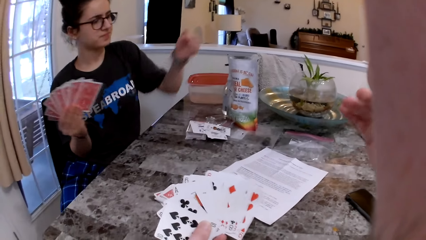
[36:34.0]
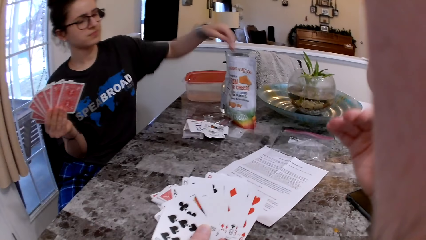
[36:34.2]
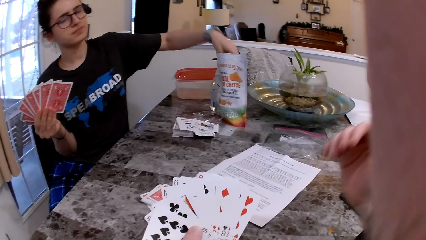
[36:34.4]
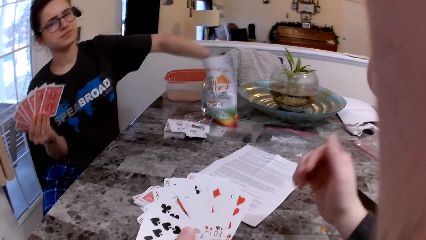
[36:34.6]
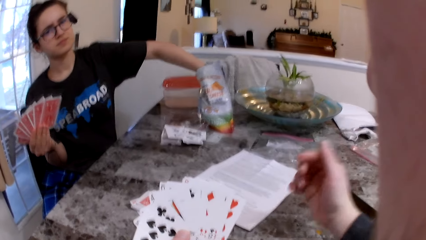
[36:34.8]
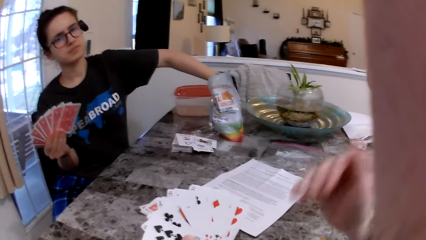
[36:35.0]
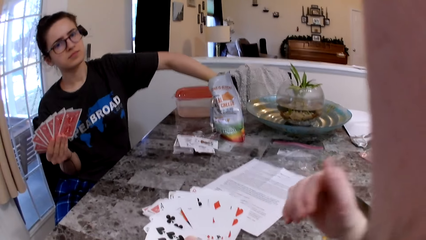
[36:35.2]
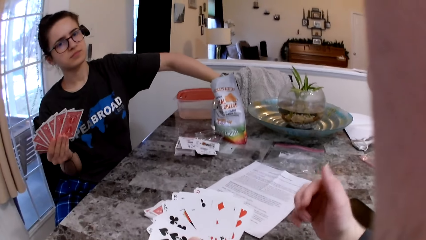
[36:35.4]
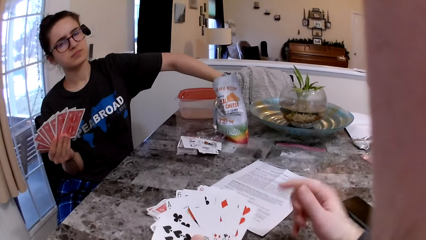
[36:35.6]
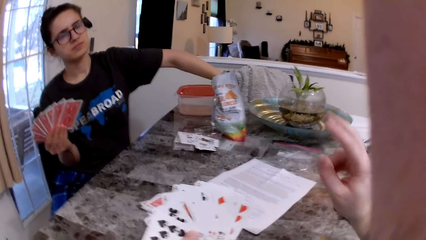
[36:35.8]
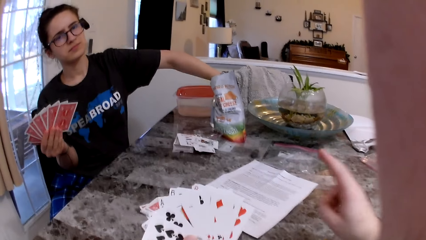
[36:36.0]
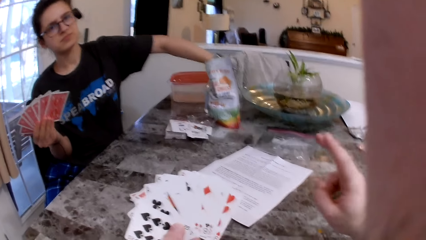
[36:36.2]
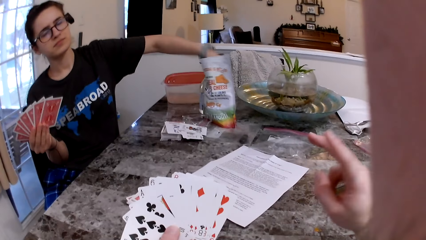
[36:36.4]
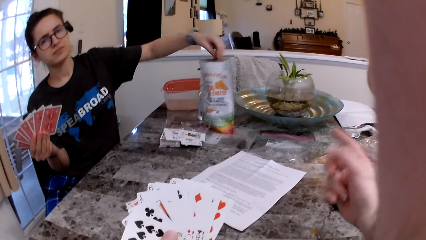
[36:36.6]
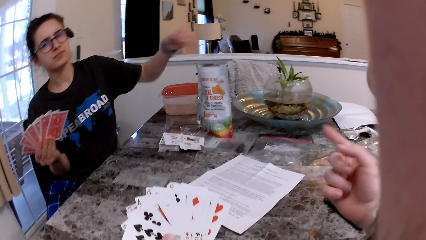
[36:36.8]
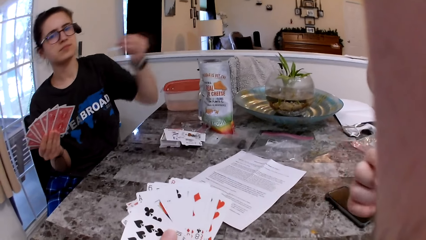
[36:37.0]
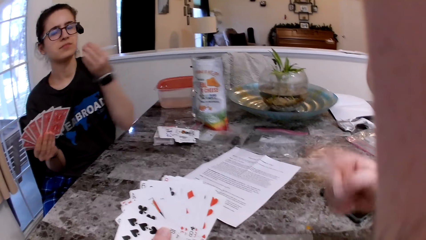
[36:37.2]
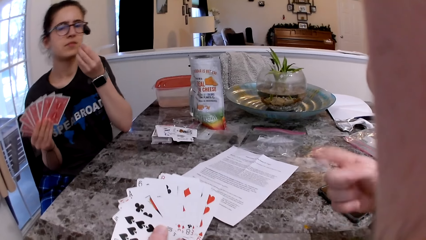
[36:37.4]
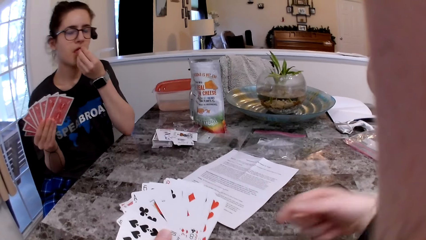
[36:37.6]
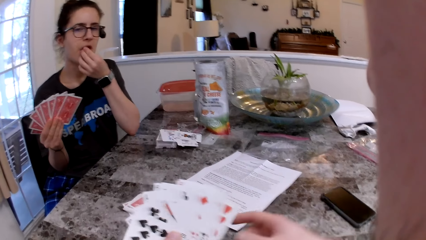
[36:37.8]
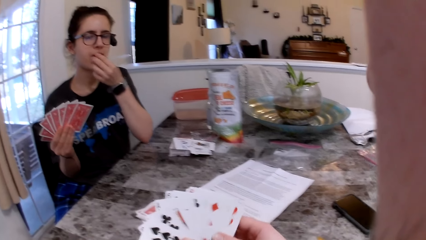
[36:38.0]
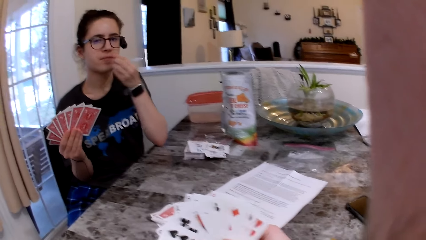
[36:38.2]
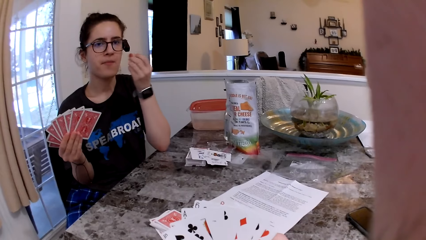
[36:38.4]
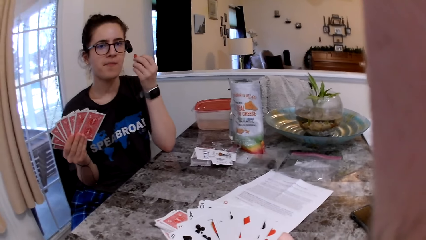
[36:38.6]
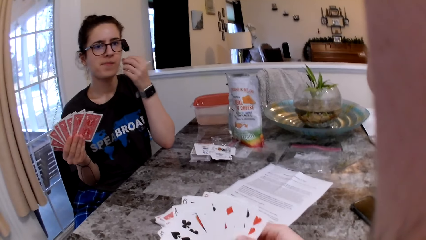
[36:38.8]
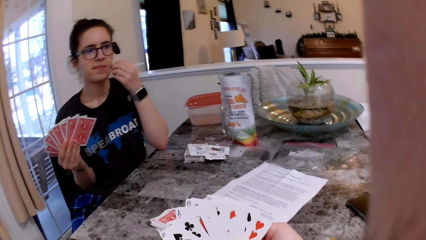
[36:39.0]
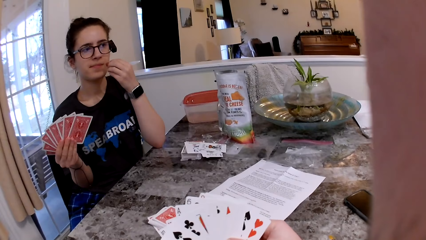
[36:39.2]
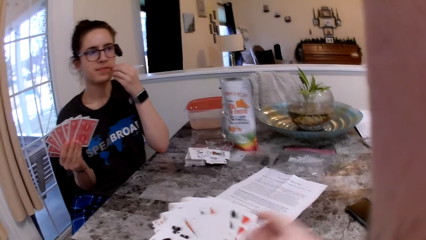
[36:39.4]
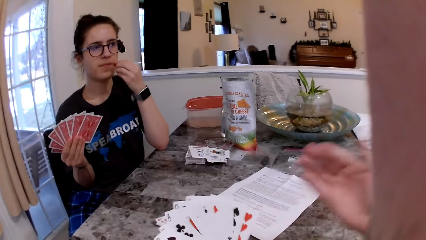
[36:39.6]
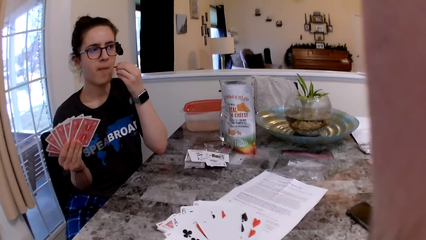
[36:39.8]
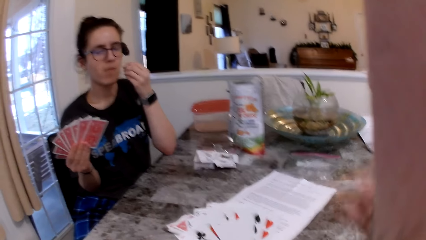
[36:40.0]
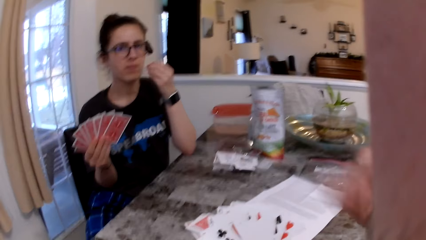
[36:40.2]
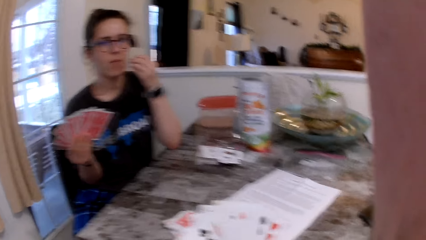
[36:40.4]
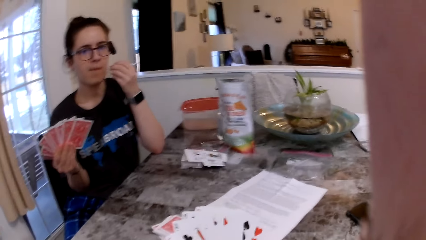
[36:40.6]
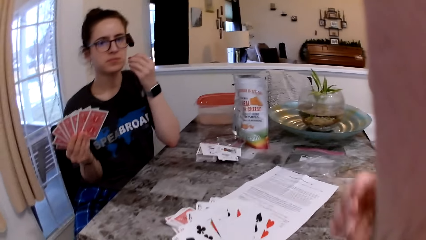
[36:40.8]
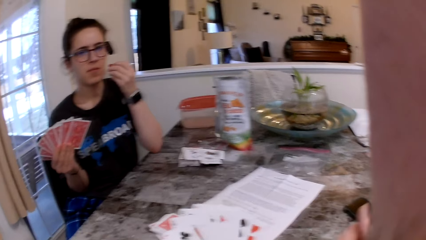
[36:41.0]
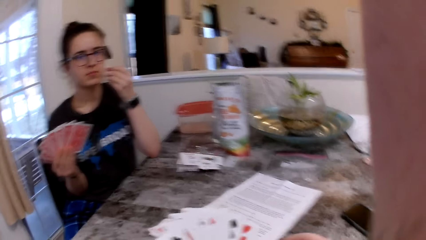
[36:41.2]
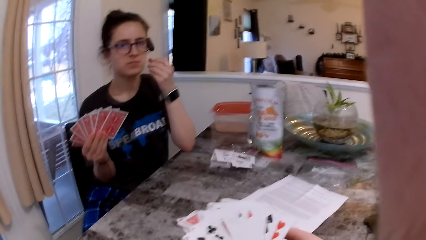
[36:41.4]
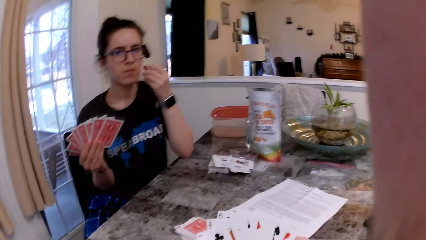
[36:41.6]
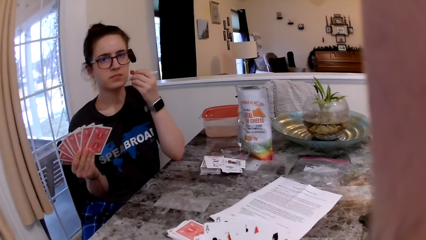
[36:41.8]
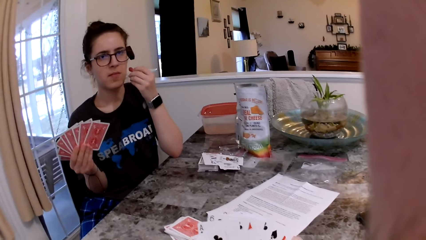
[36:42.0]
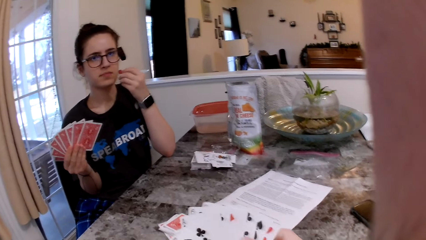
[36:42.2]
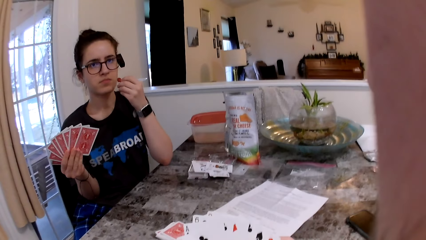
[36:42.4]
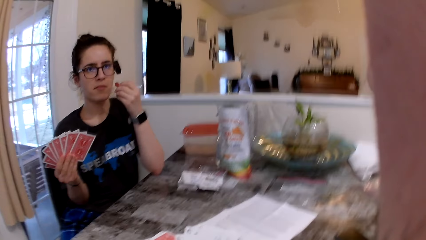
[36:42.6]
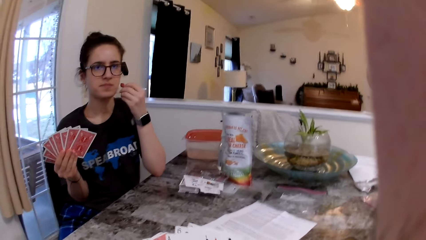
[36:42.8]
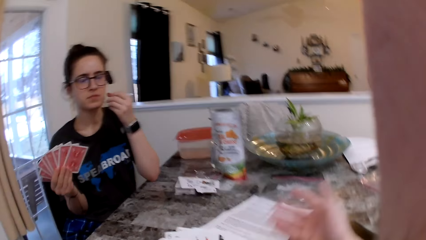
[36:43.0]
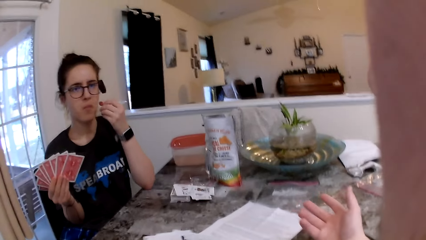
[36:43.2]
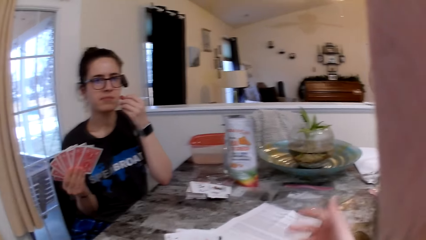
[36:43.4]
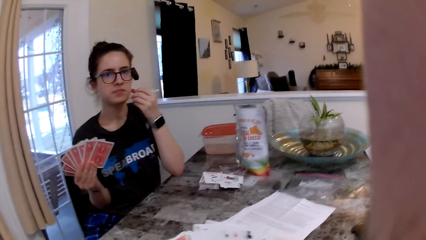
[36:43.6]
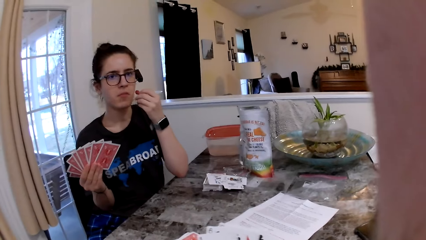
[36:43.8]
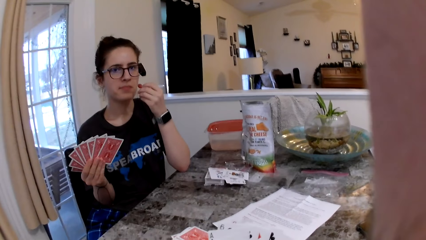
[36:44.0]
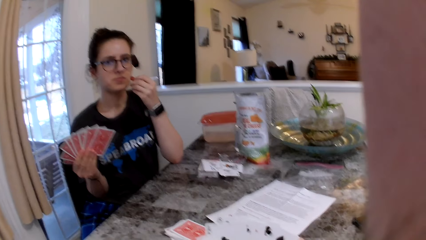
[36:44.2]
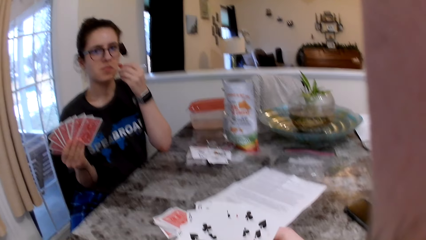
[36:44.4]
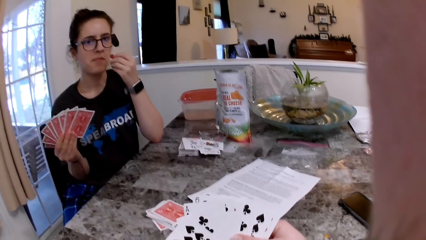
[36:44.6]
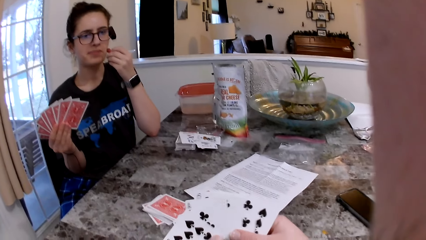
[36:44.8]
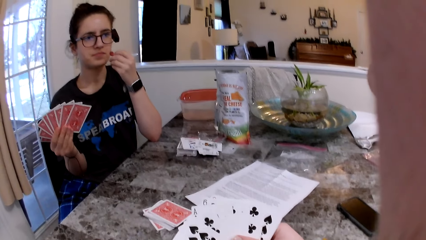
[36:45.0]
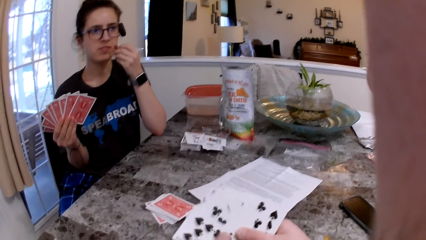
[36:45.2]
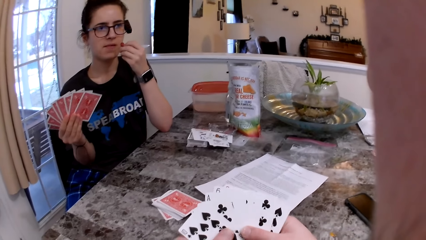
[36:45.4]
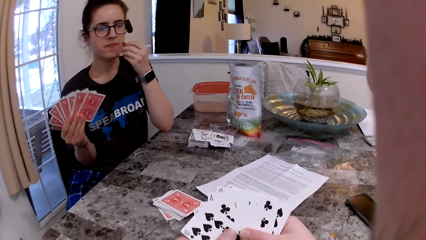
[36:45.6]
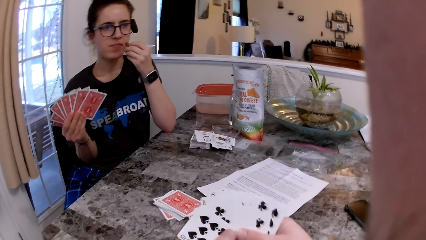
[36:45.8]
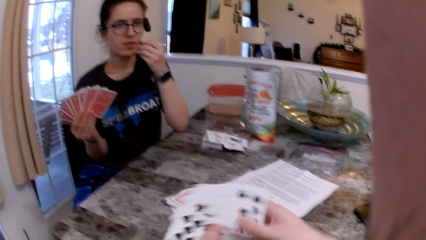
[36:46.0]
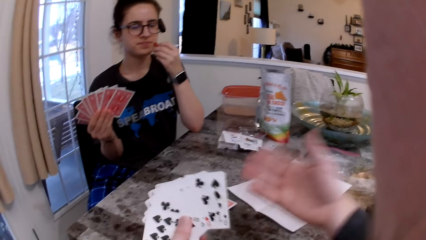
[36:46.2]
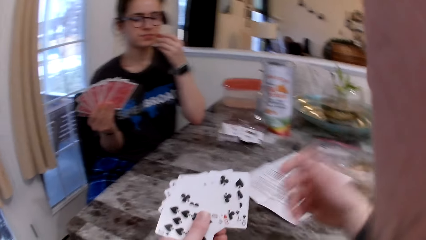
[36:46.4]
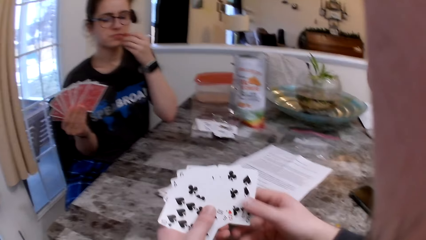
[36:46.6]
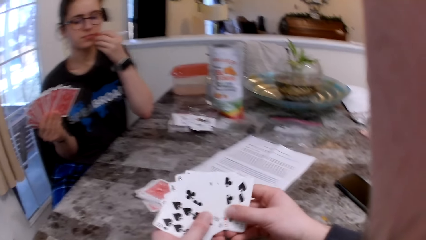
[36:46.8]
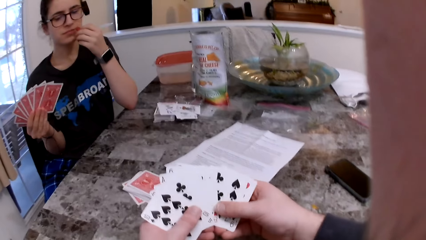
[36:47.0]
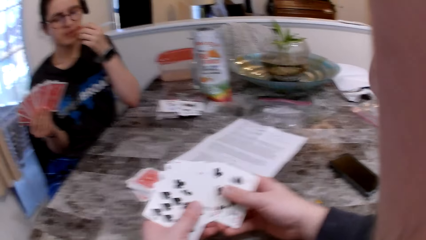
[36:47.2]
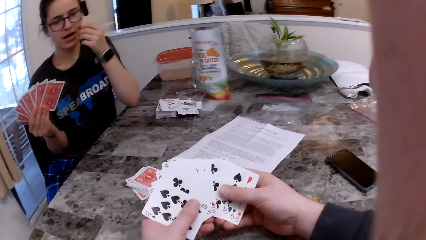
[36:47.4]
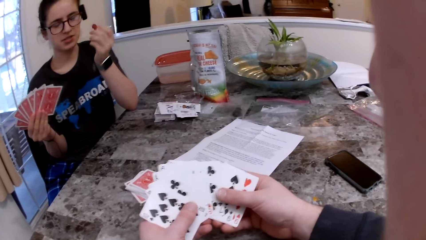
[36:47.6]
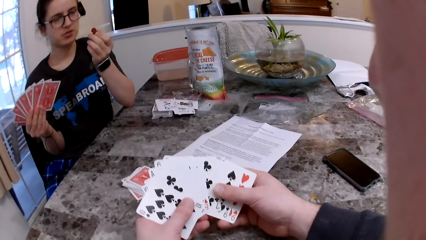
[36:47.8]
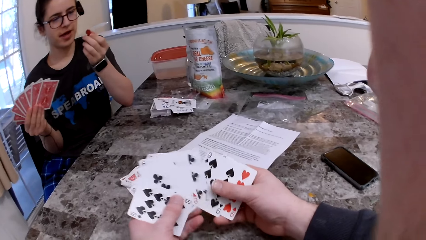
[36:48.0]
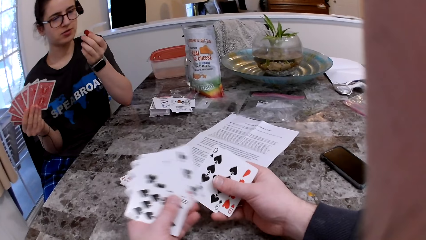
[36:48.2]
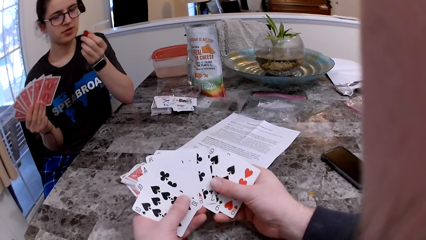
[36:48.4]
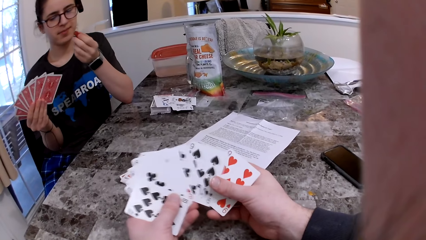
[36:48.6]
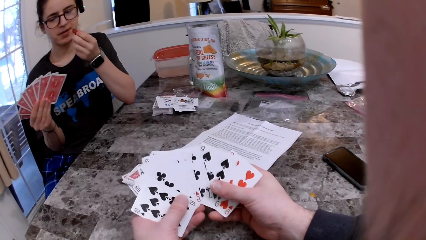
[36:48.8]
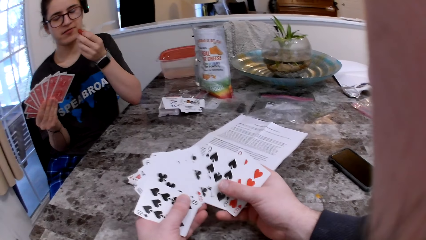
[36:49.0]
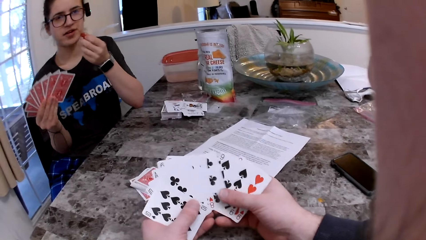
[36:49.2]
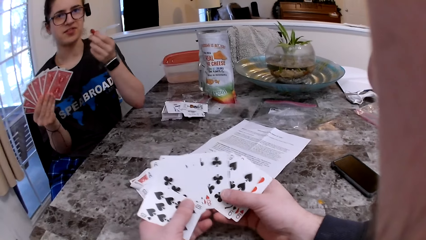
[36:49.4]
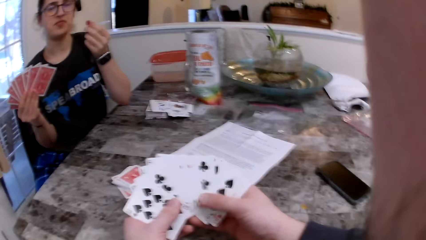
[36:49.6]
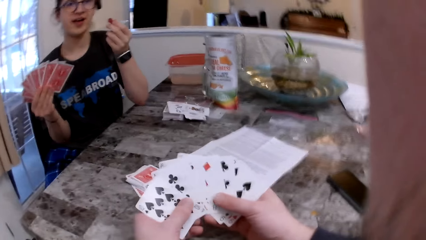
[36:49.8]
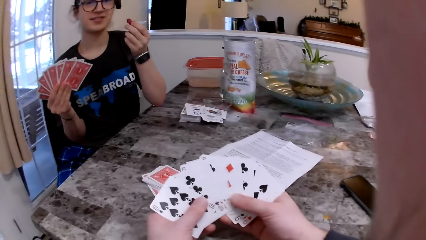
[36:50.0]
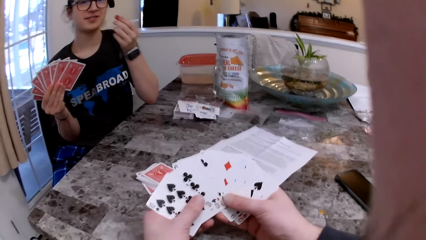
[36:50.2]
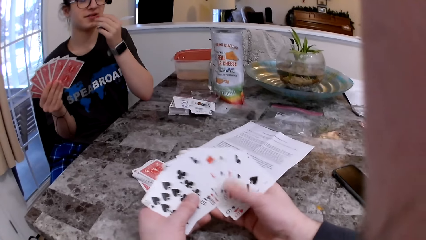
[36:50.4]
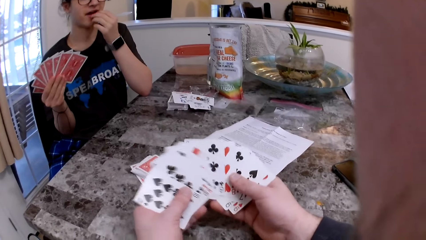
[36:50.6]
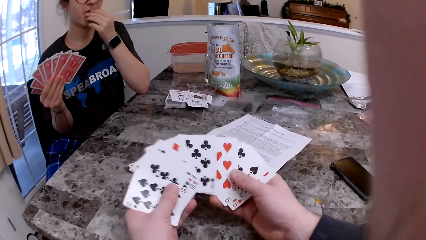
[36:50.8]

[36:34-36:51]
The woman removes the cheese snack and eats the cheese snack. The camera wearer spreads the cards in his left hand with his right hand. He checks the cards.
